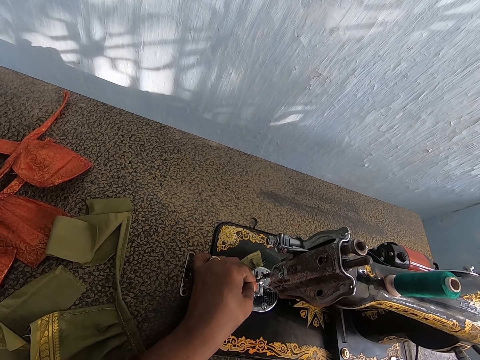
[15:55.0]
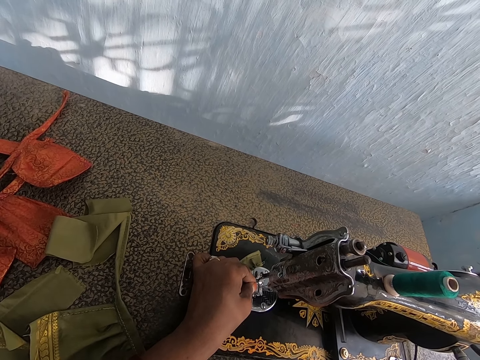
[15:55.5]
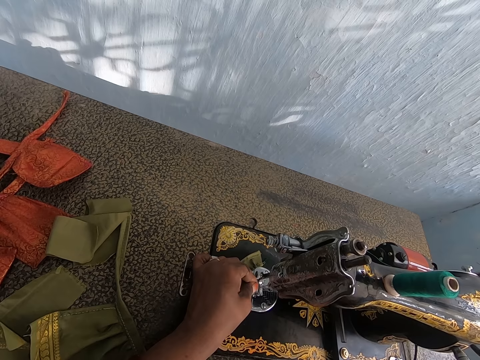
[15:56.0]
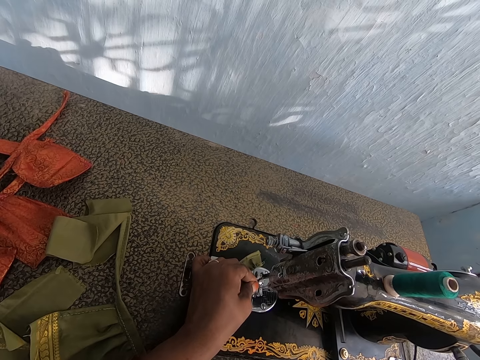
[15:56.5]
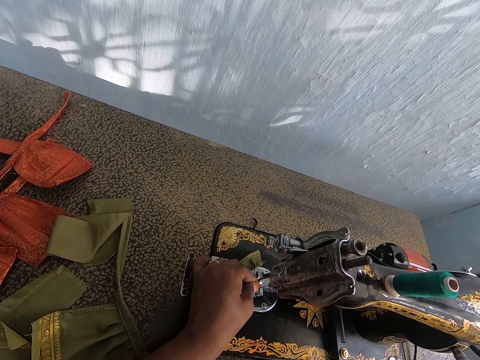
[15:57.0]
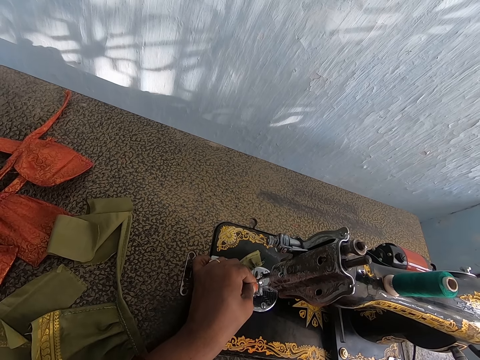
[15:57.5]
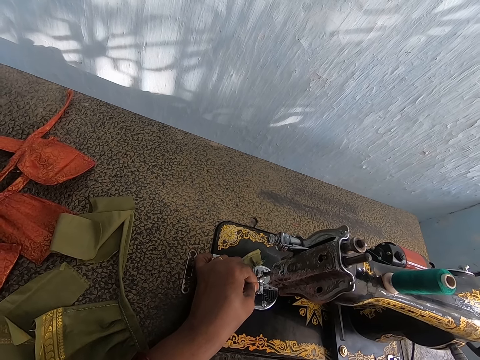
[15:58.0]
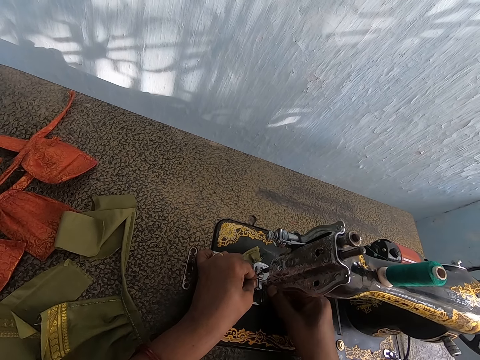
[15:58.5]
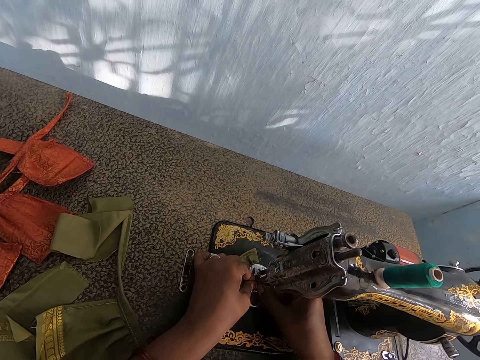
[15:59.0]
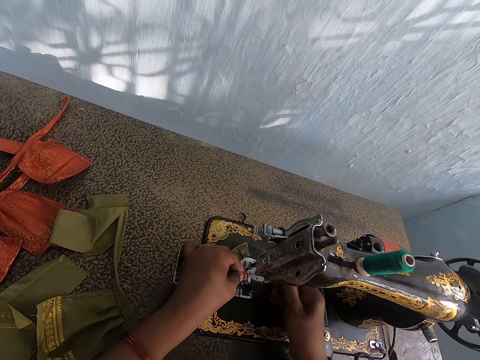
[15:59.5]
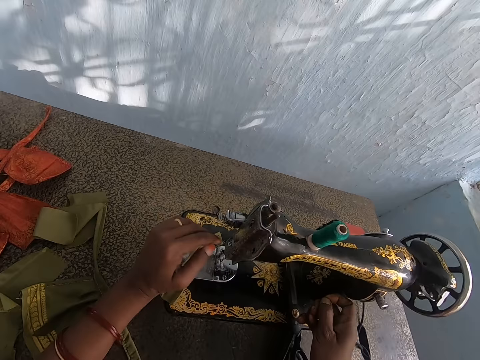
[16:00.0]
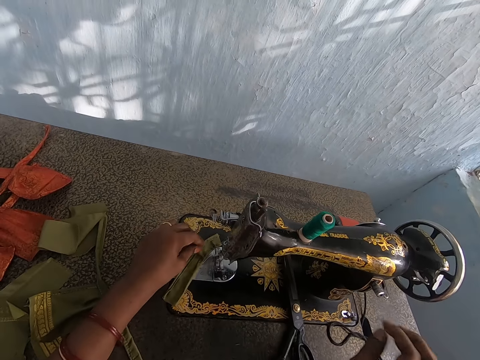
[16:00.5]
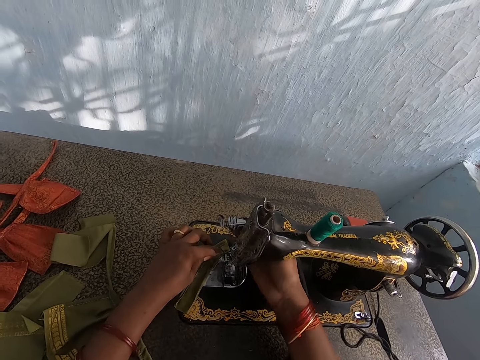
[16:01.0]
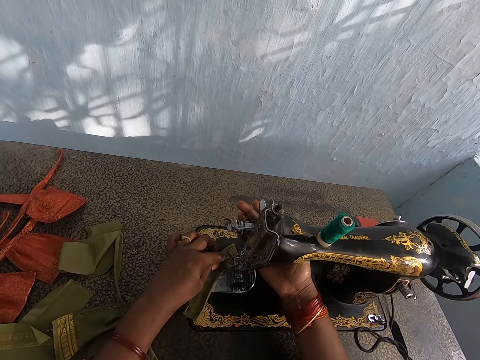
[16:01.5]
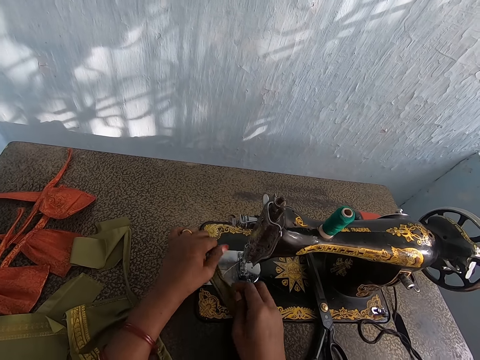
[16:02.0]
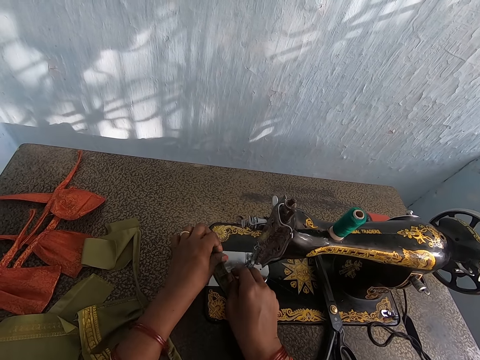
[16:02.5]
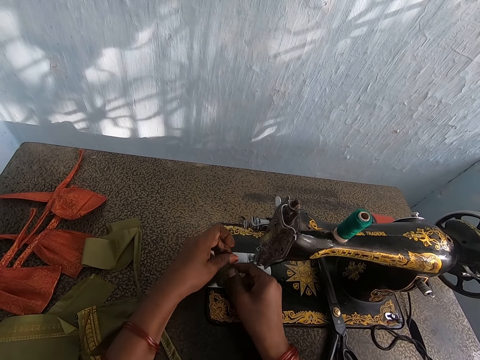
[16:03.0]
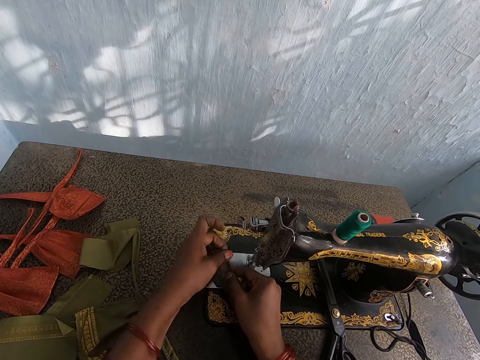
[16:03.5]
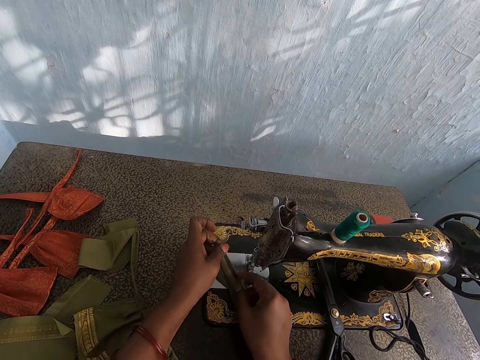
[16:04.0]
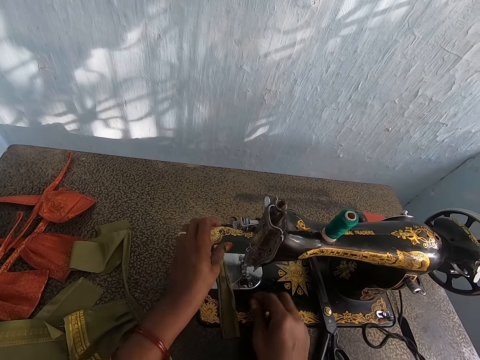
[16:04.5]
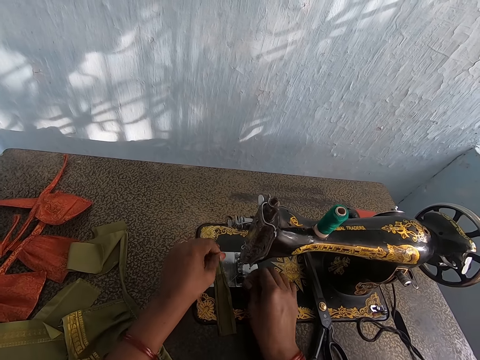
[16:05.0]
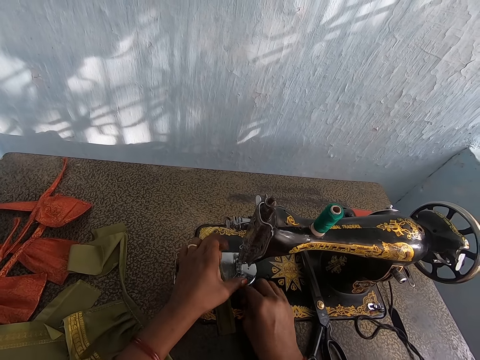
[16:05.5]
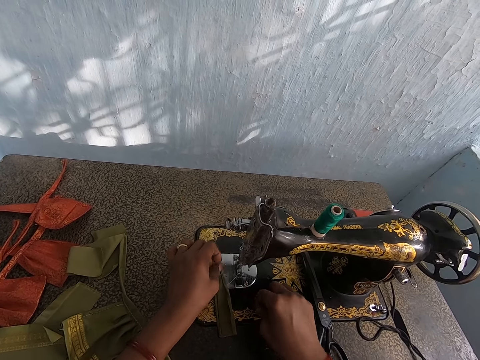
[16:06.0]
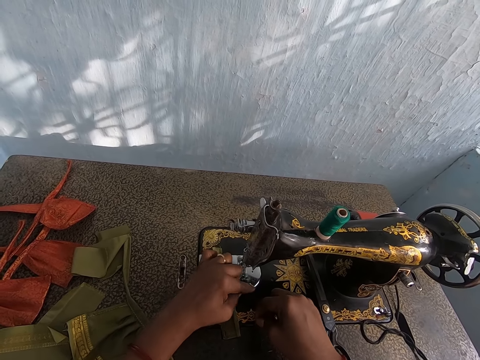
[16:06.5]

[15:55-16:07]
The camera wearer pulls the thread through the eye of the needle with her right hand. She adjusts the needle clamp on the sewing machine with her right hand. She holds the piece of cloth on the sewing machine with both hands.

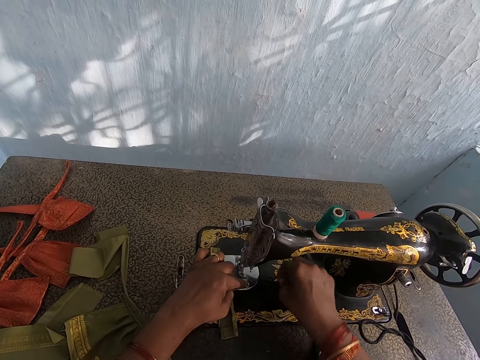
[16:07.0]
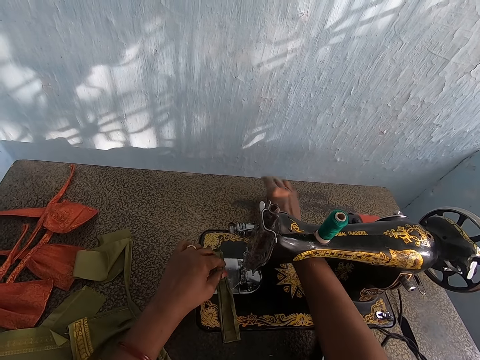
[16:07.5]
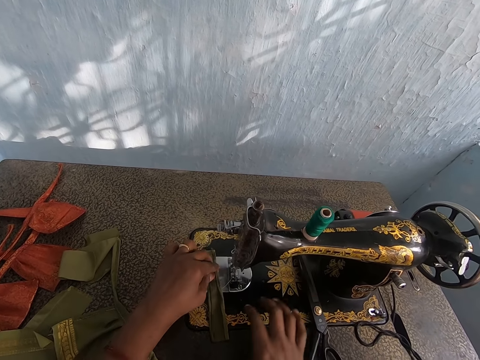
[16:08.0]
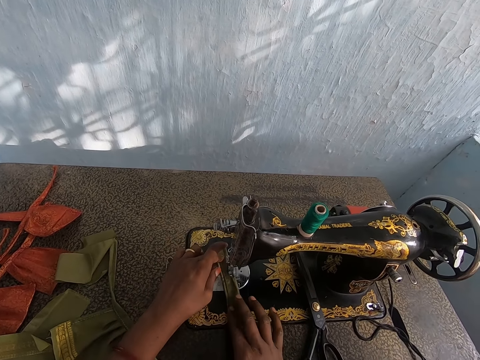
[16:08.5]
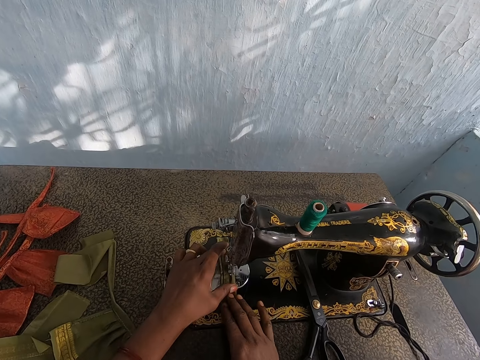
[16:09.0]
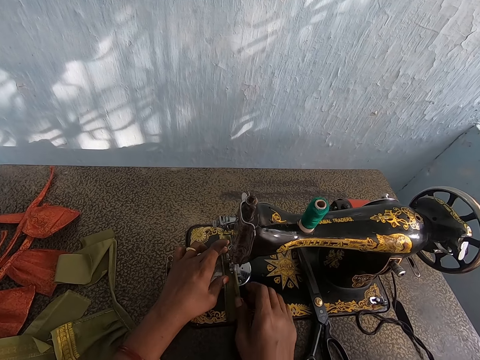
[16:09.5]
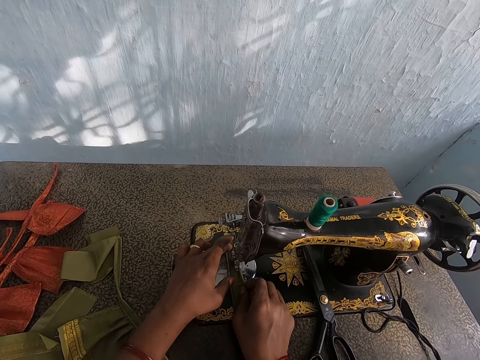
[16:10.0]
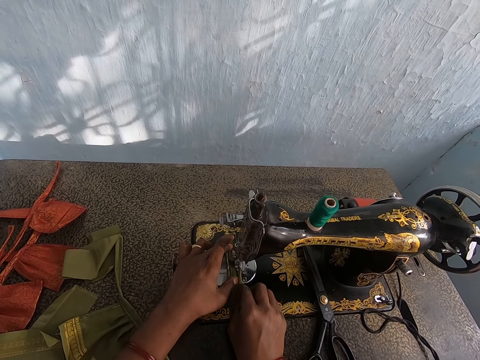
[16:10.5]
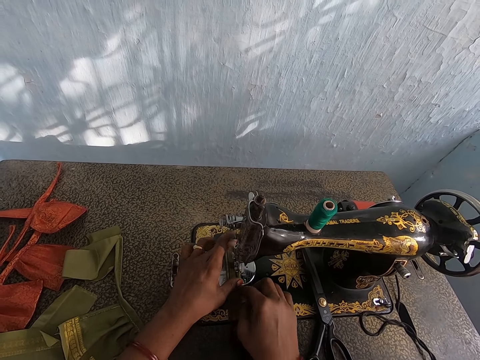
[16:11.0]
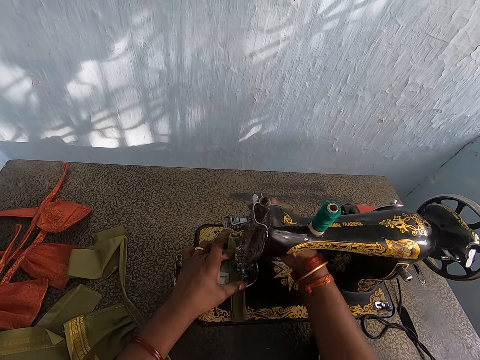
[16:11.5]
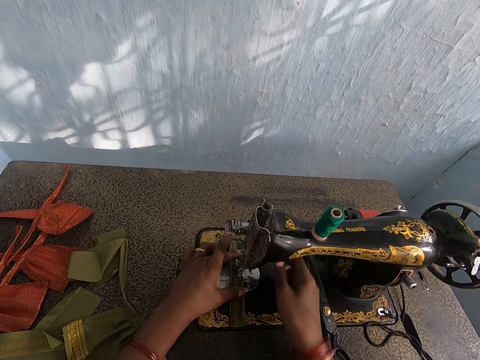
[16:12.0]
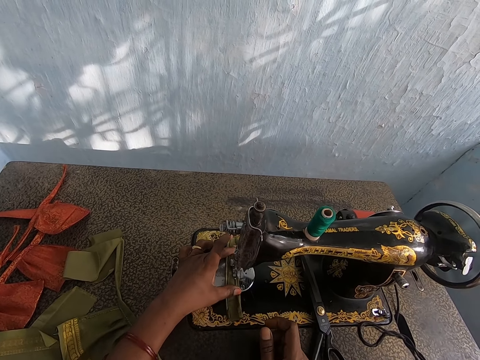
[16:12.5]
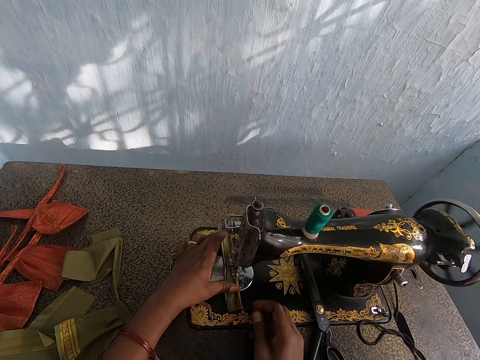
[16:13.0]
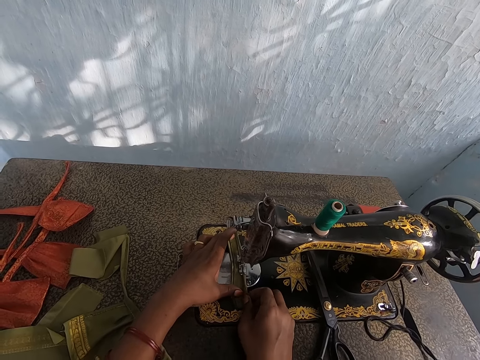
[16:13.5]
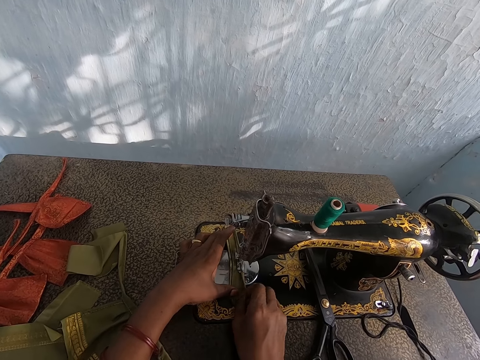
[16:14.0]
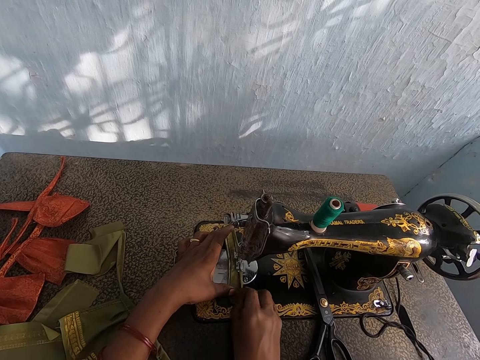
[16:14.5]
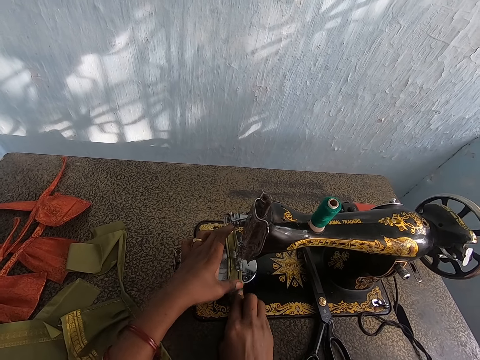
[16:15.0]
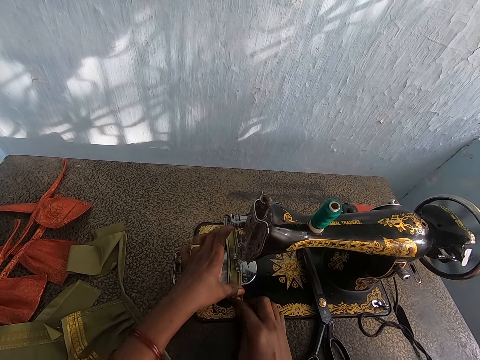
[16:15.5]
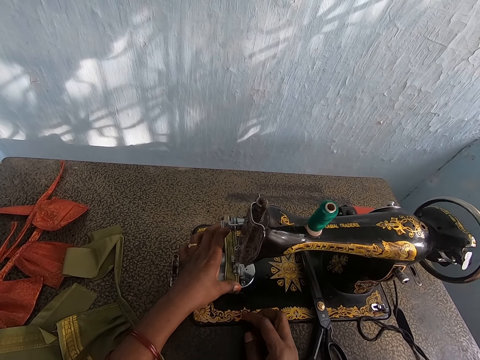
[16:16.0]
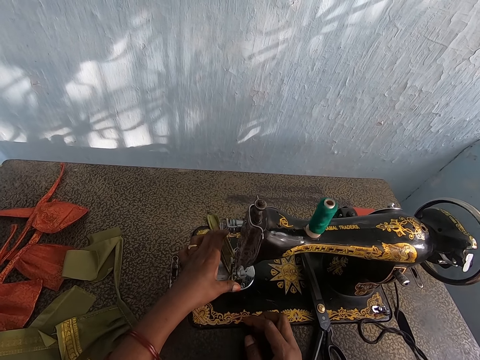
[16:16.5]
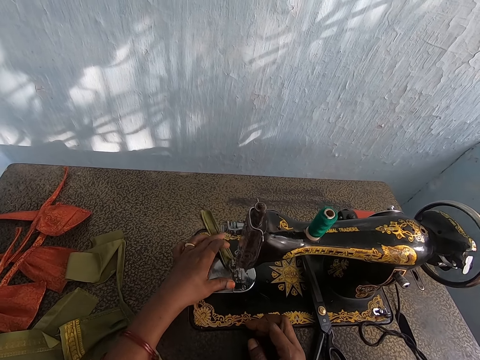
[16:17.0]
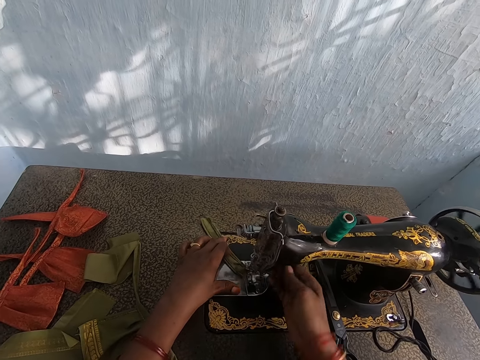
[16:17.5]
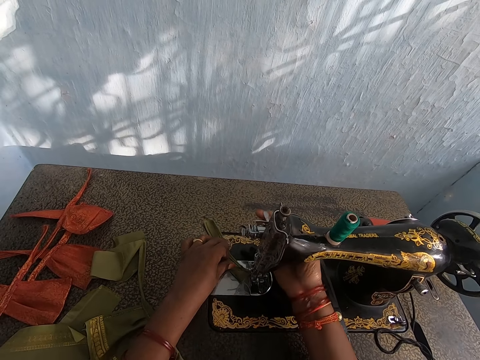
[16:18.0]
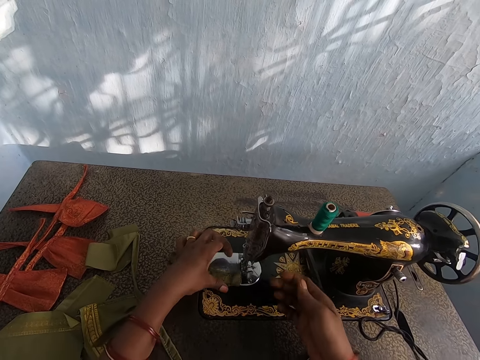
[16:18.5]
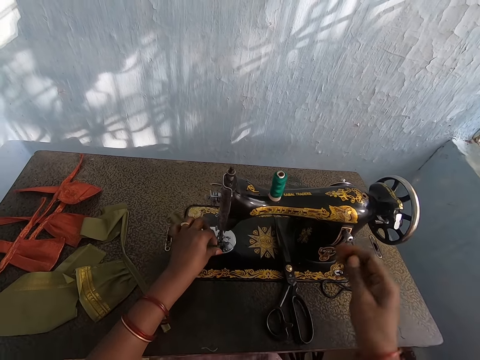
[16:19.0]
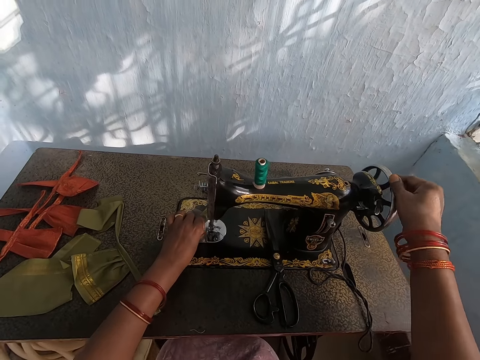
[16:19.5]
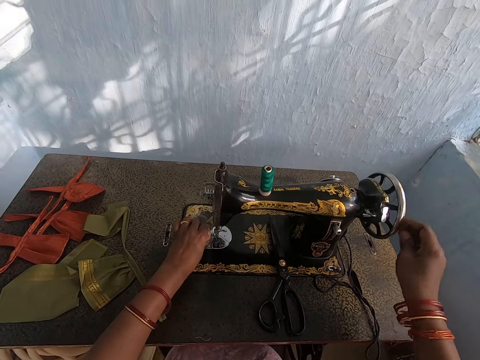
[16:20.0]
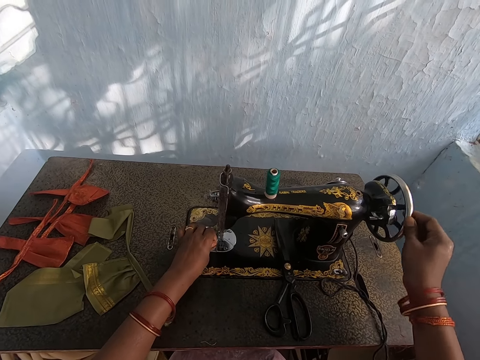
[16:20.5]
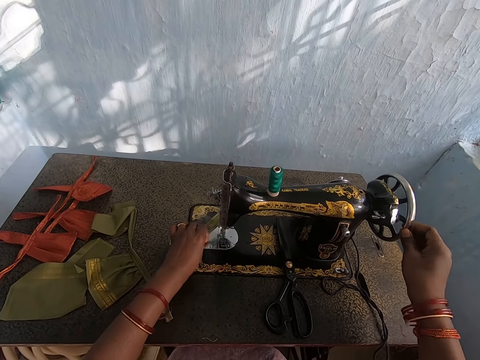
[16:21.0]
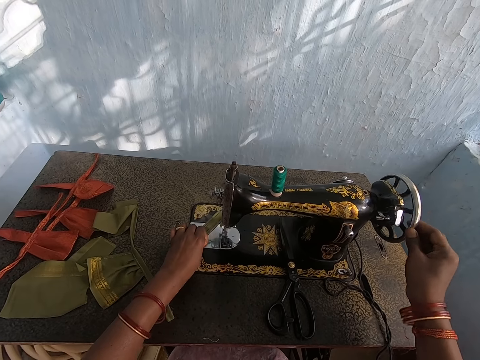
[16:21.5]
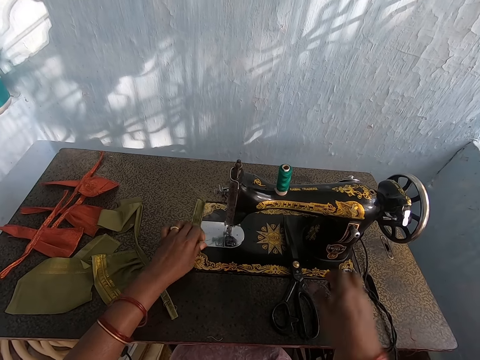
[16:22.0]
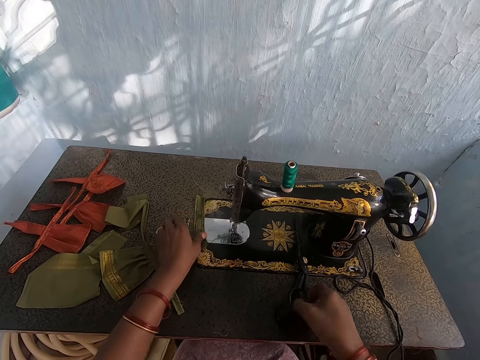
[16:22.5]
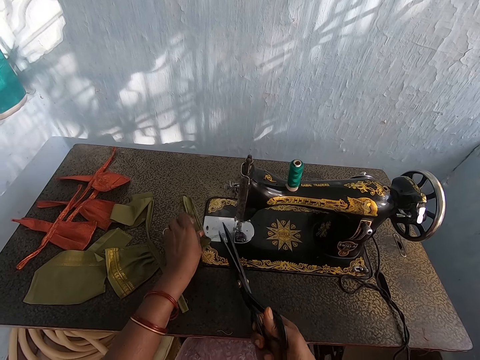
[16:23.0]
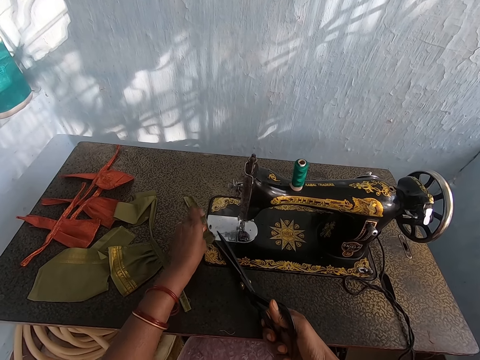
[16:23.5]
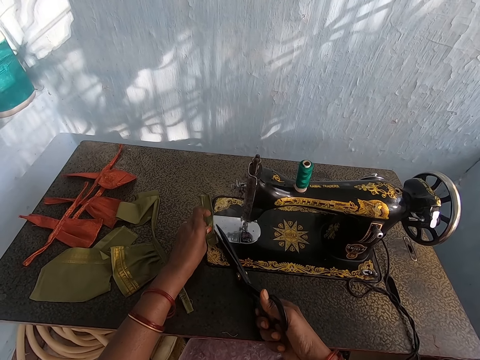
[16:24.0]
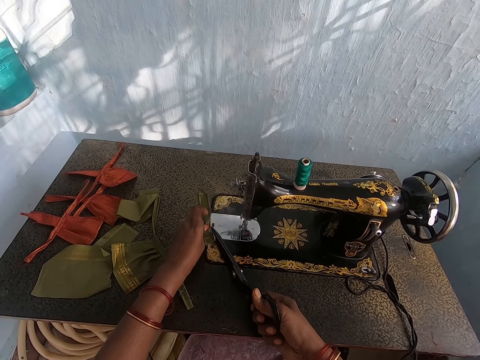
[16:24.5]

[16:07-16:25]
The camera wearer adjusts the needle clamp on the sewing machine with her right hand. She holds the piece of cloth on the sewing machine with her left hand. She sews the cloth on the sewing machine with both legs. She removes the piece of cloth from the sewing machine with her left hand. She adjusts the needle clamp on the sewing machine with her right hand. She turns the wheel balance on the sewing machine with her right hand. She picks the pair of scissors from the table with her right hand. She holds the piece of cloth on the table with her left hand. She cuts a thread from the piece of cloth with the pair of scissors in her right hand.
